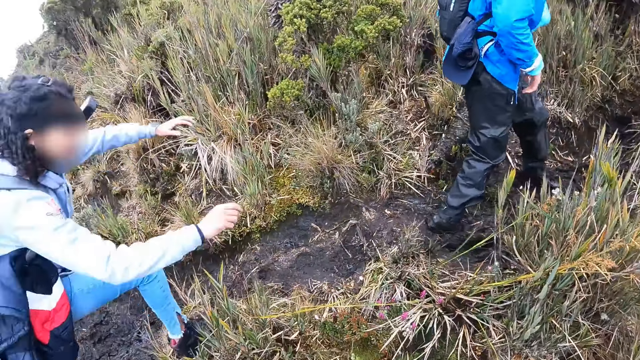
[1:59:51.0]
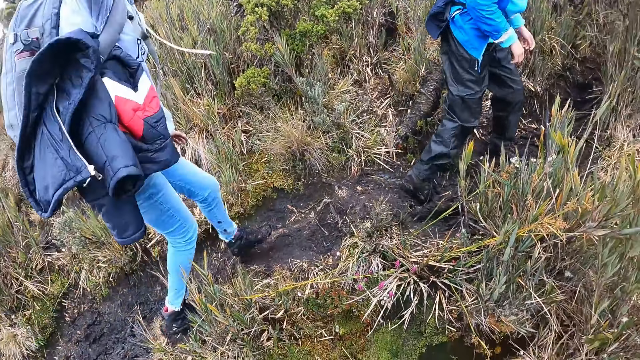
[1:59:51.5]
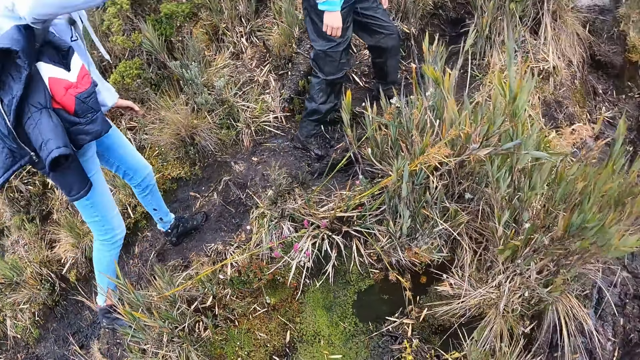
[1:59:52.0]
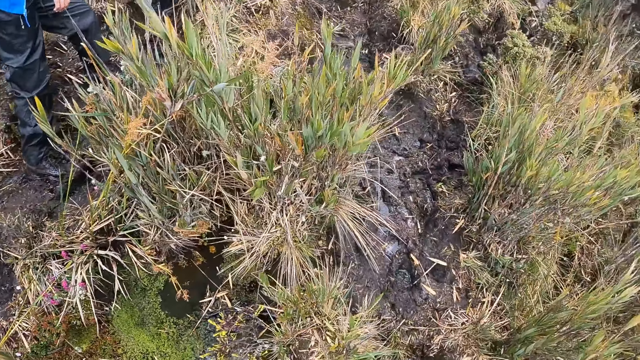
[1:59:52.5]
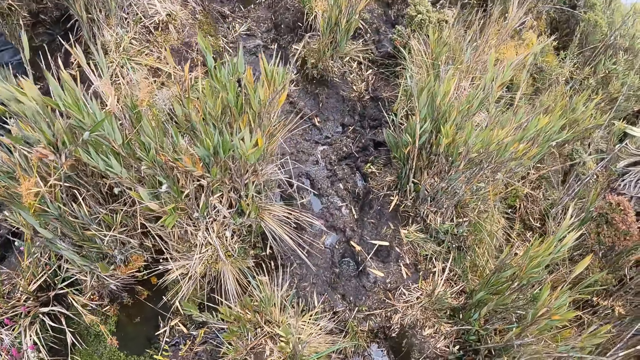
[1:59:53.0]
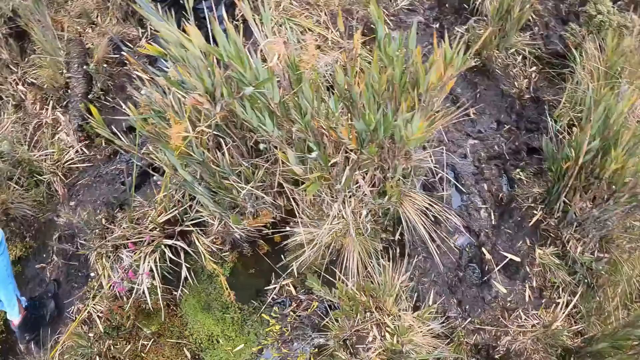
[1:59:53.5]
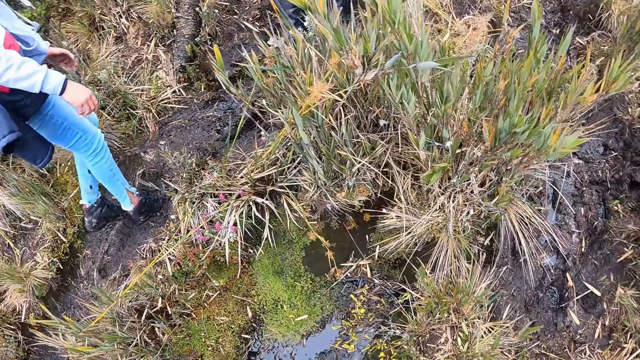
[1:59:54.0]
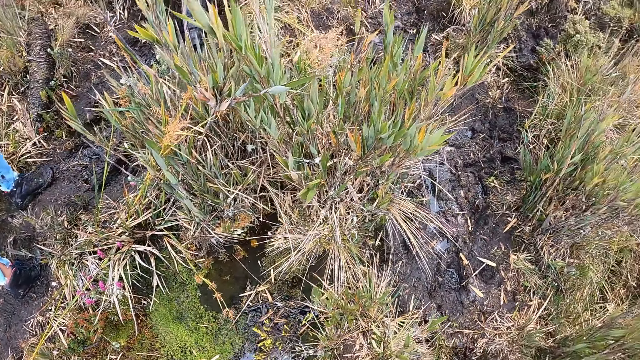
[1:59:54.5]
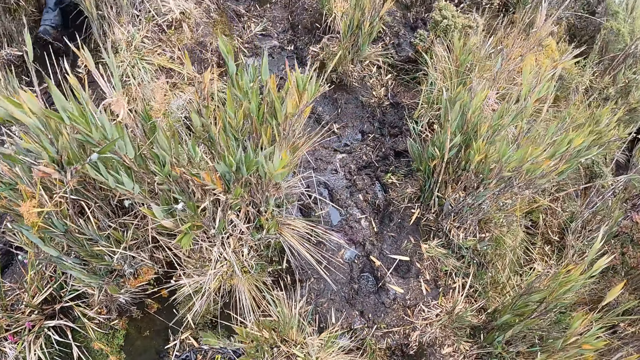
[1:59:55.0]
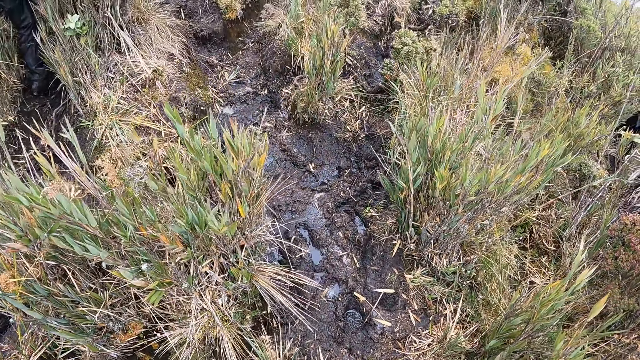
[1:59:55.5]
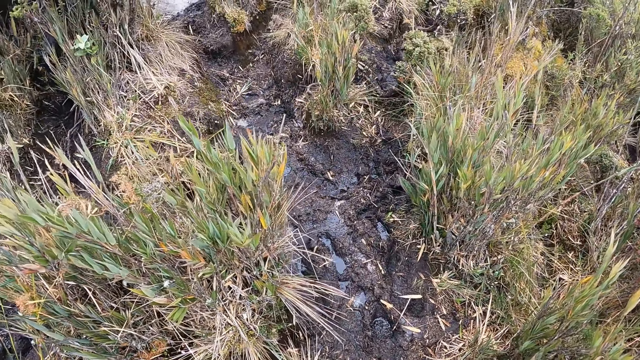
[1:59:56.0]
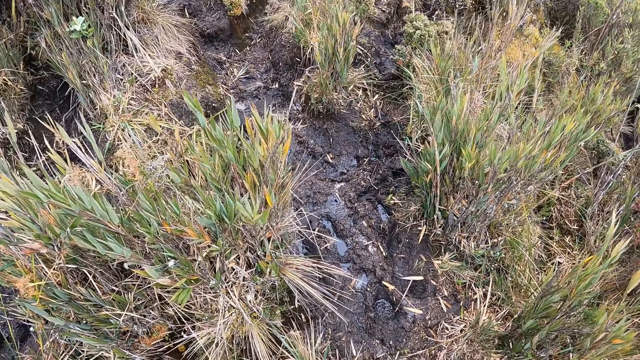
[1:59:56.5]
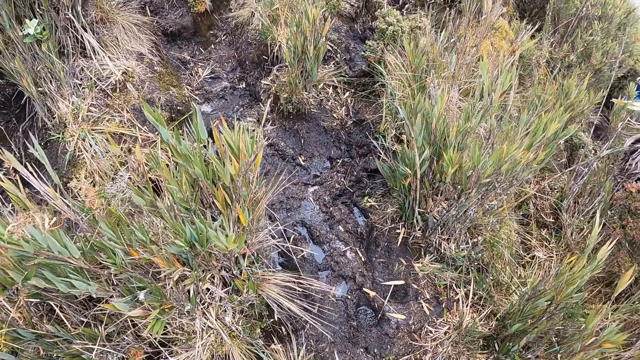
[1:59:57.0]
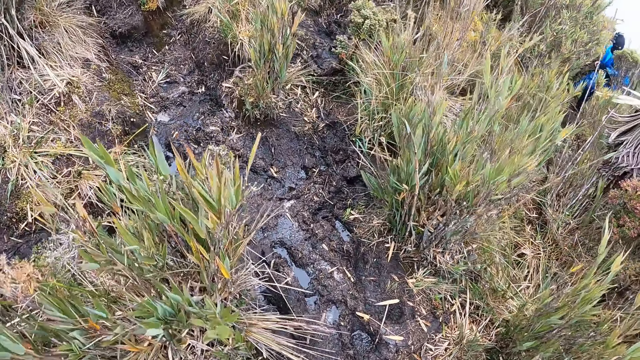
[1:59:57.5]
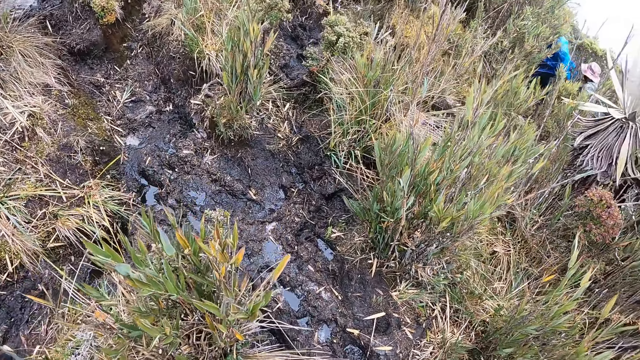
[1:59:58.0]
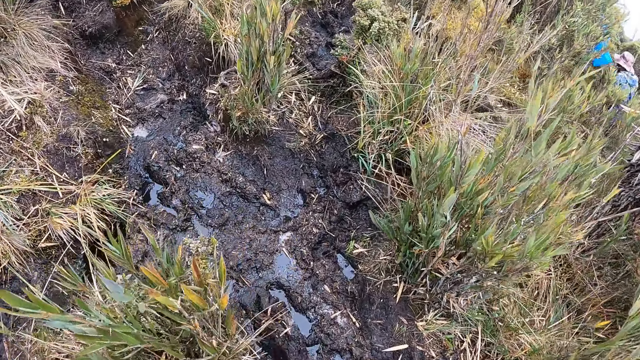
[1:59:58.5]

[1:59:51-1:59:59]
The camera wearer walks behind a woman.

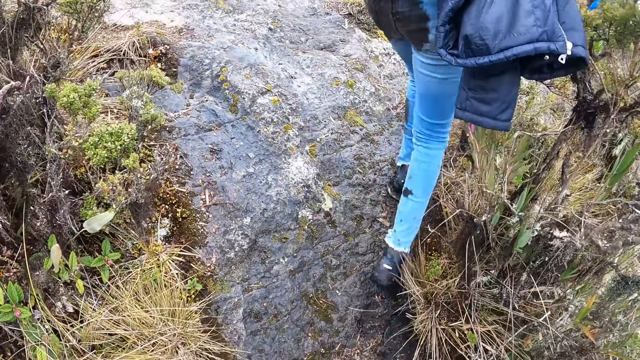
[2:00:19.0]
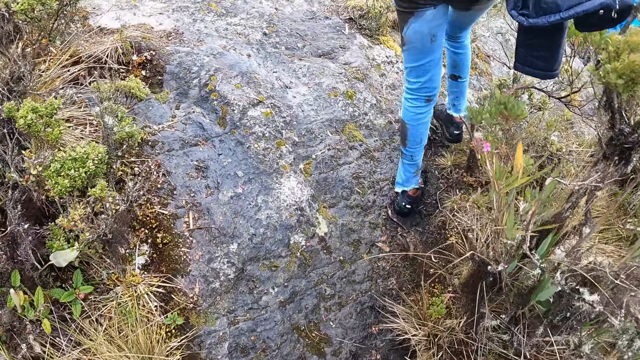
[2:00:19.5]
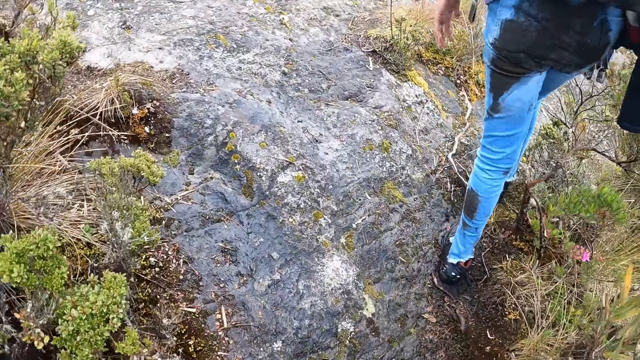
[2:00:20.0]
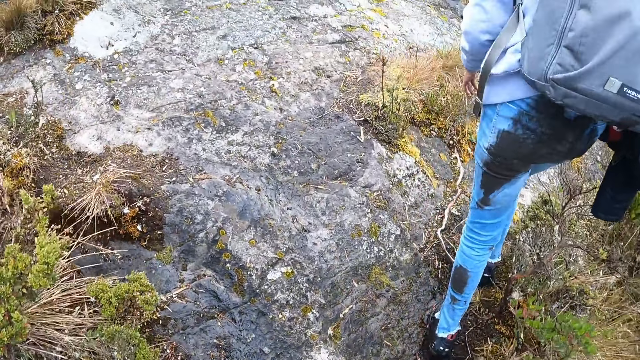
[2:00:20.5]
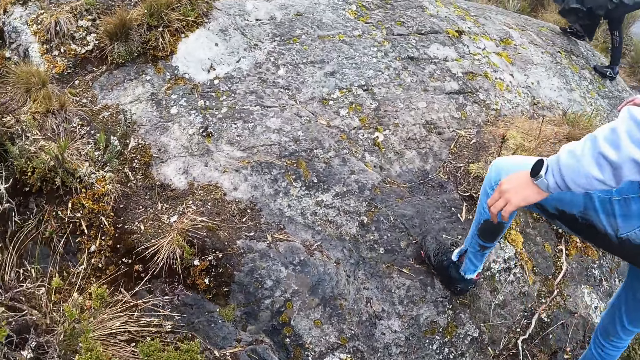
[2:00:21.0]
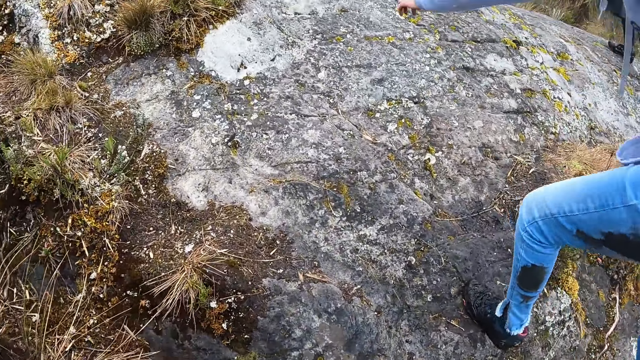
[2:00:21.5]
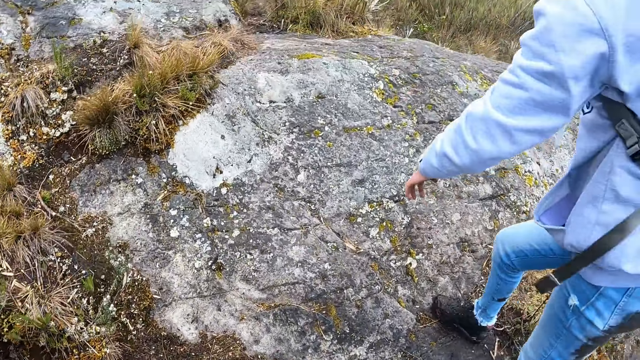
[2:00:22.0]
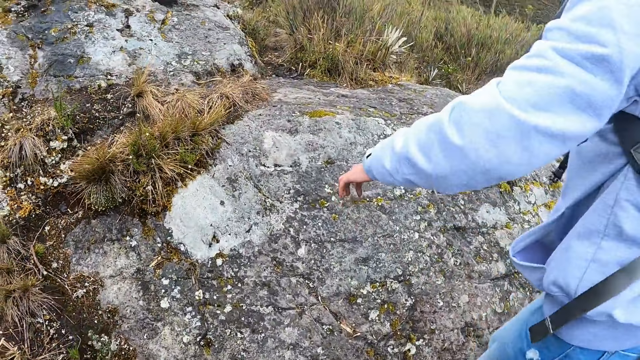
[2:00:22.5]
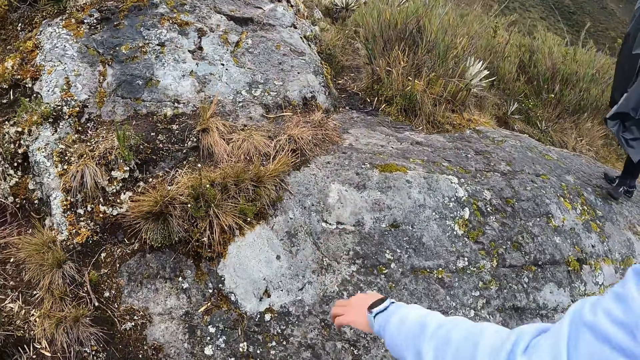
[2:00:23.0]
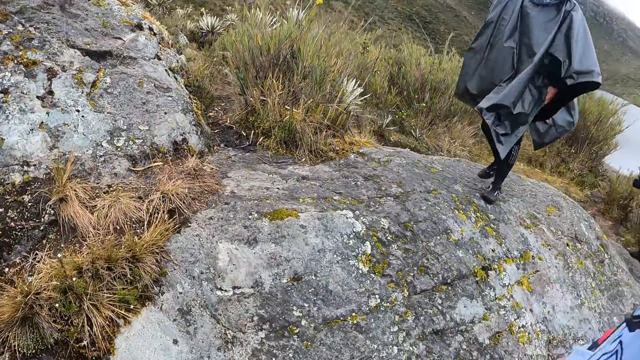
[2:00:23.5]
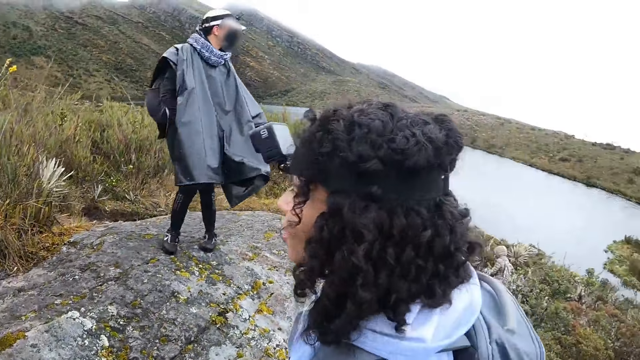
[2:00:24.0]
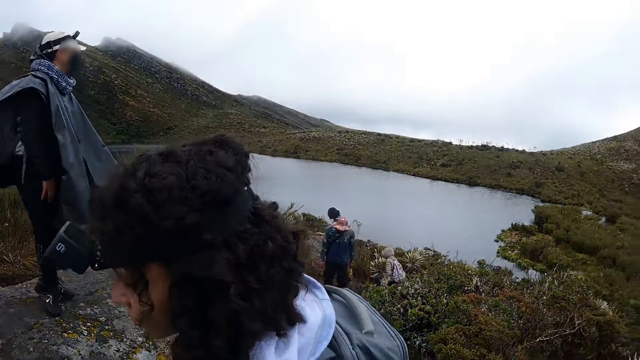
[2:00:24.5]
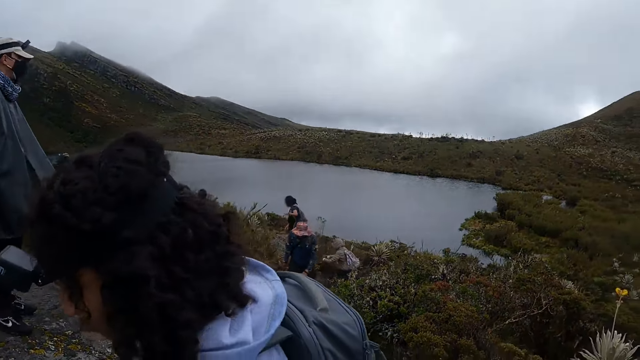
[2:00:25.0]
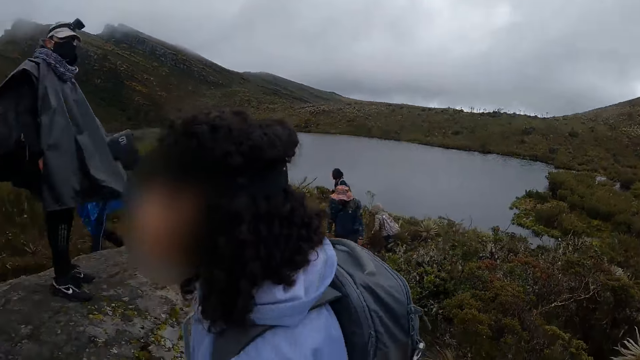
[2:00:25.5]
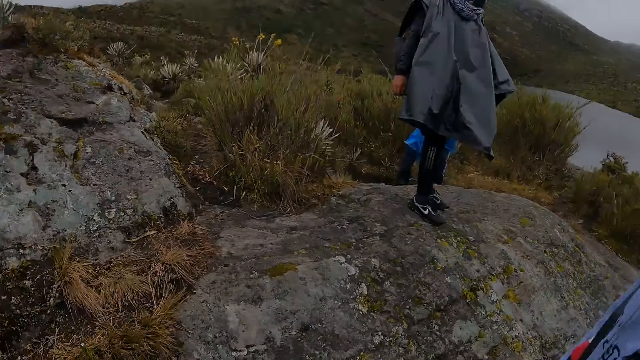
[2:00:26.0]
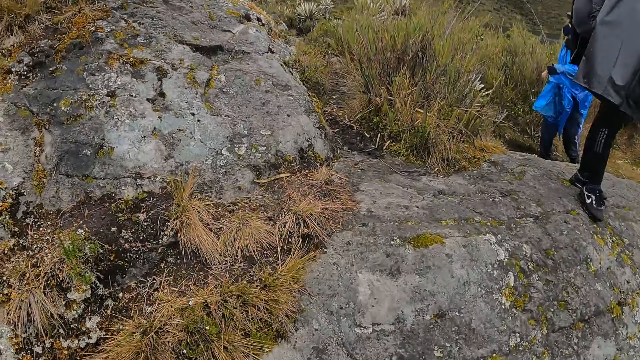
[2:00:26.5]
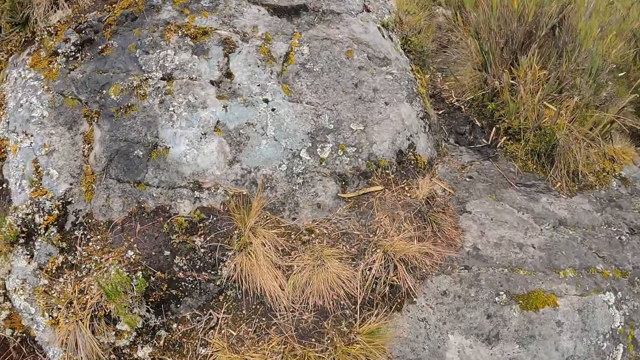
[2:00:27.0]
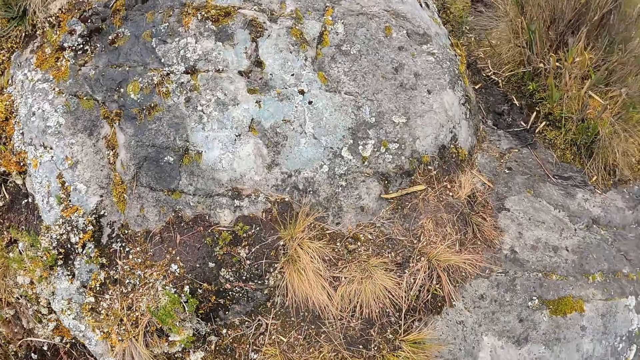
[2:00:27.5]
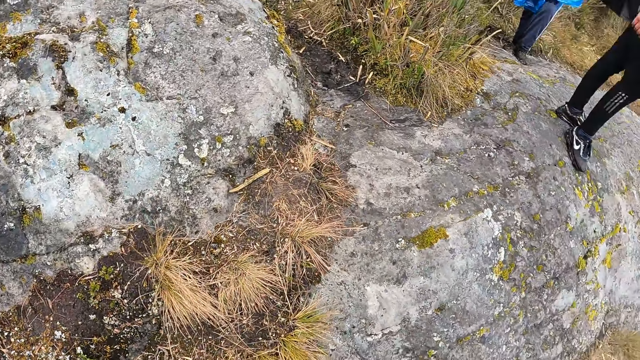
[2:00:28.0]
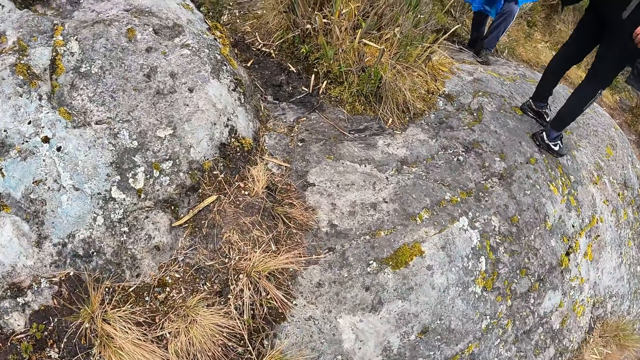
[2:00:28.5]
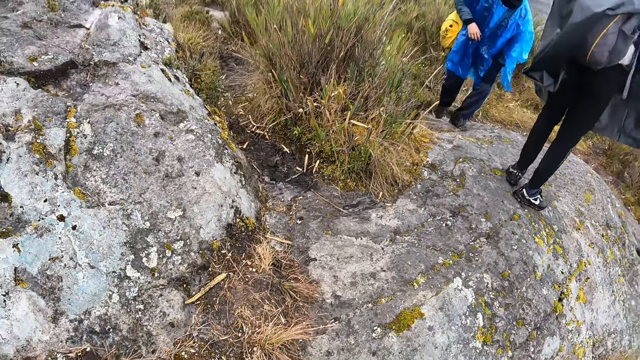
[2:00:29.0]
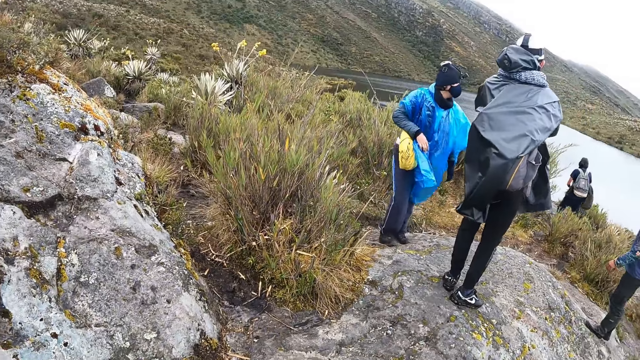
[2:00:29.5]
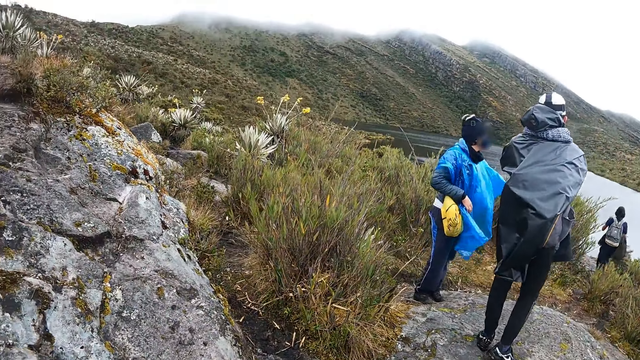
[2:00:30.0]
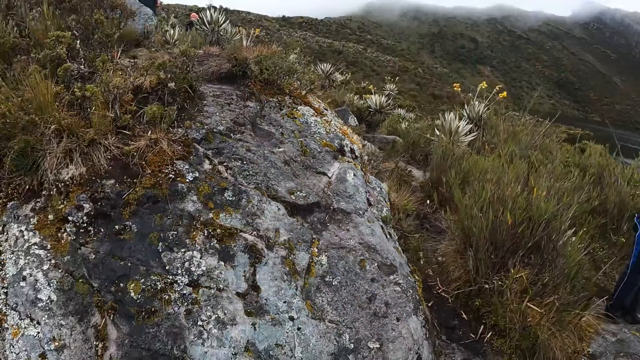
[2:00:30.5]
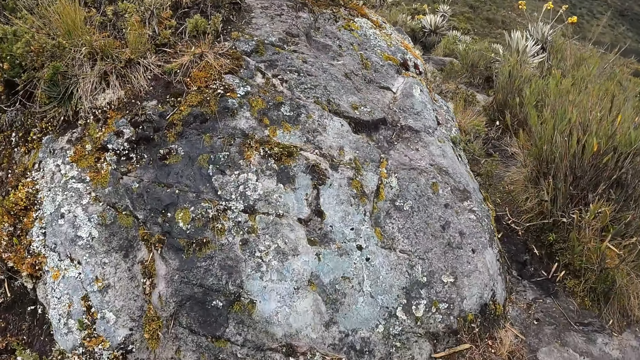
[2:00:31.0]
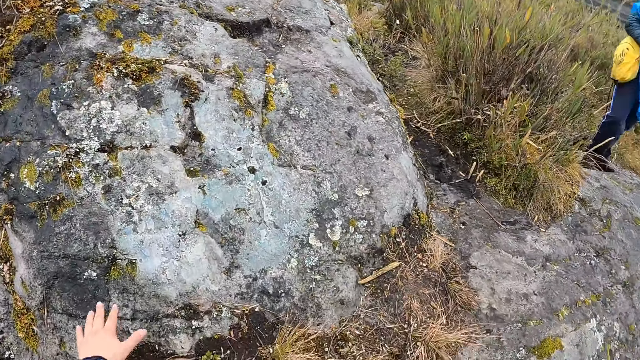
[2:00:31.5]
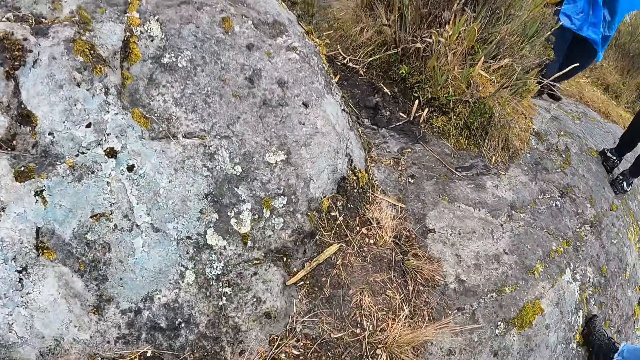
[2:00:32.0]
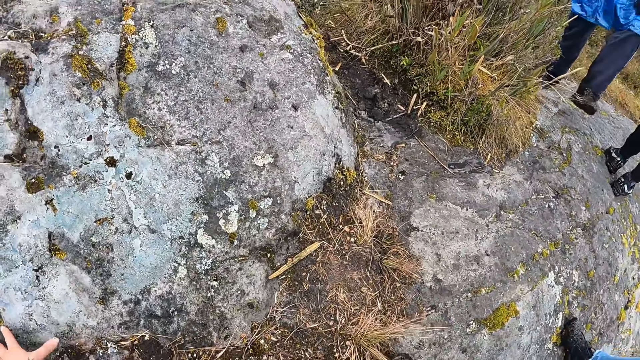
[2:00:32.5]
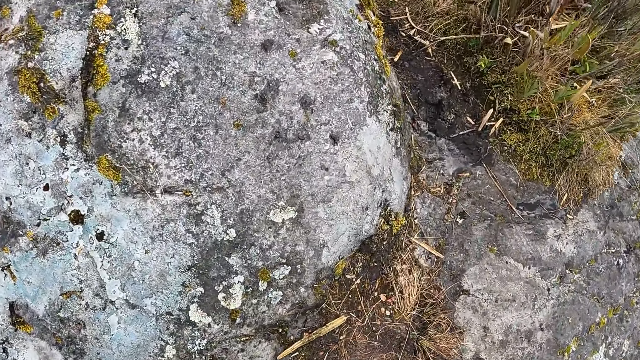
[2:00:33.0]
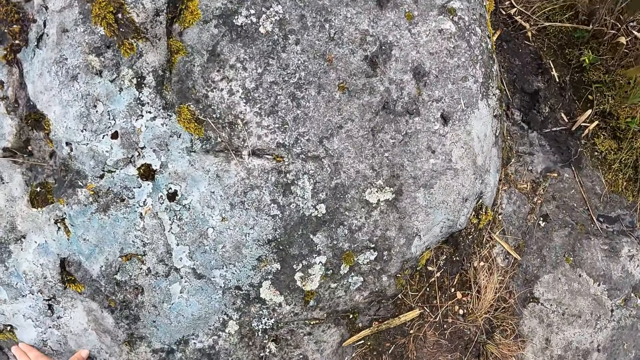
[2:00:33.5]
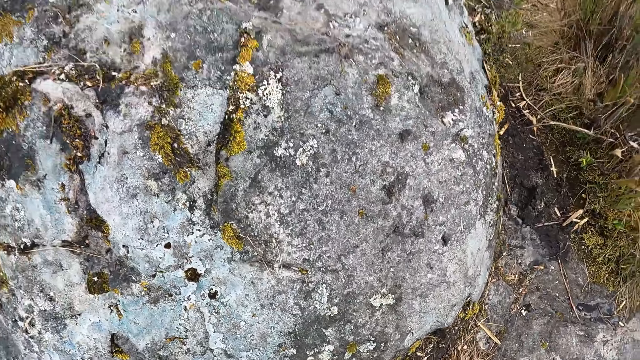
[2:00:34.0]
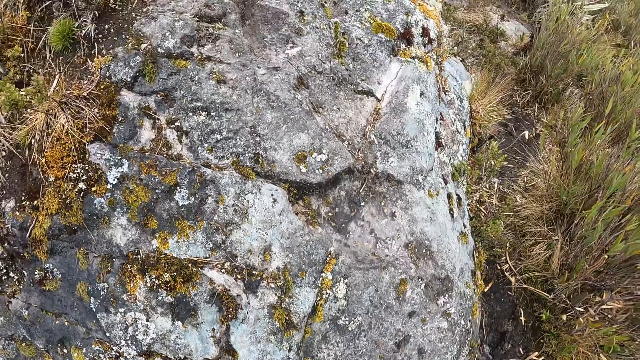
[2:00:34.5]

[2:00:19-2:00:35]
The camera wearer walks onto a rock on the hill. He touches the ground with his hand.
